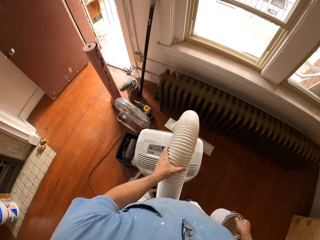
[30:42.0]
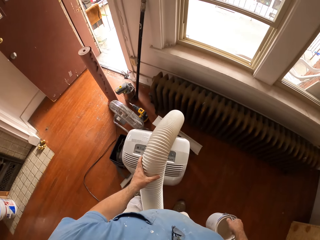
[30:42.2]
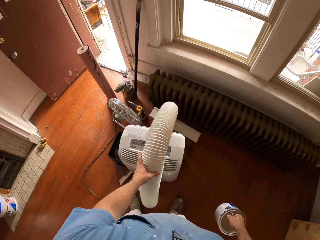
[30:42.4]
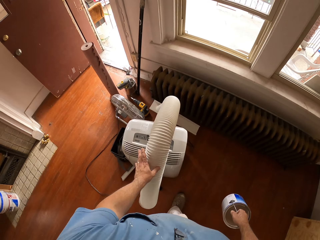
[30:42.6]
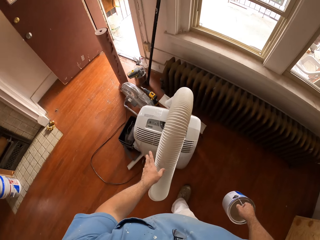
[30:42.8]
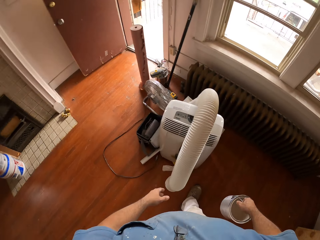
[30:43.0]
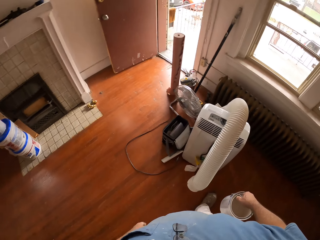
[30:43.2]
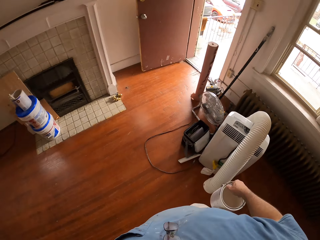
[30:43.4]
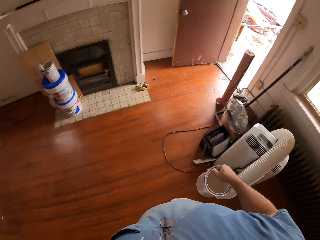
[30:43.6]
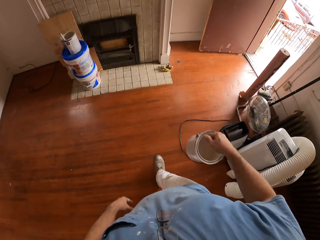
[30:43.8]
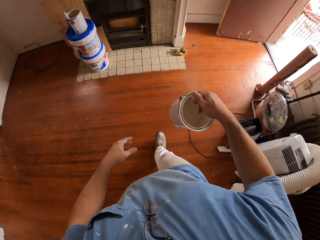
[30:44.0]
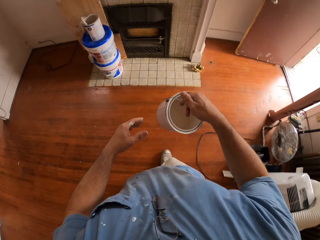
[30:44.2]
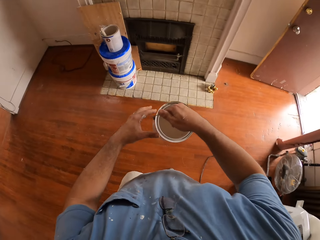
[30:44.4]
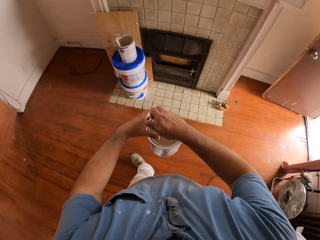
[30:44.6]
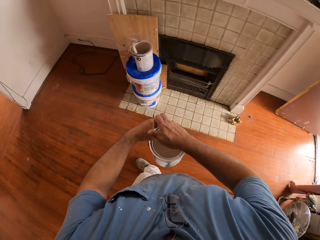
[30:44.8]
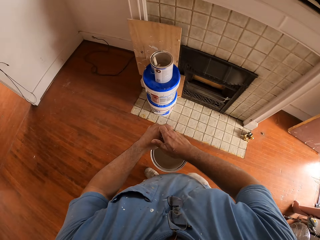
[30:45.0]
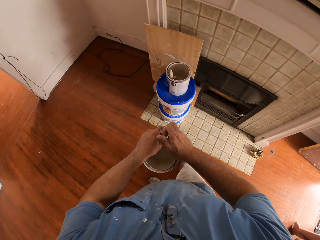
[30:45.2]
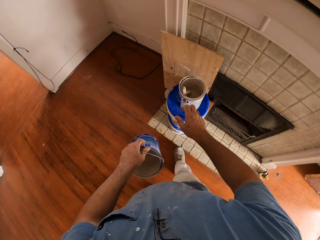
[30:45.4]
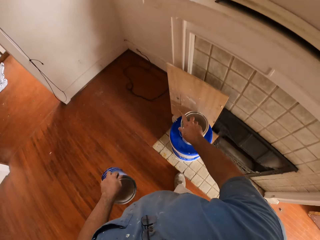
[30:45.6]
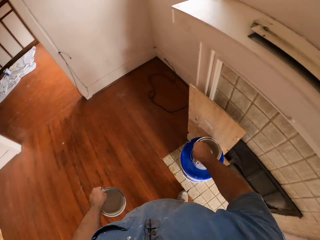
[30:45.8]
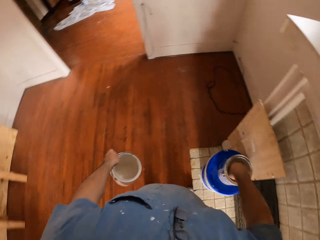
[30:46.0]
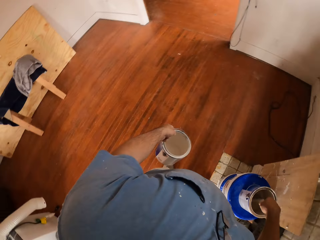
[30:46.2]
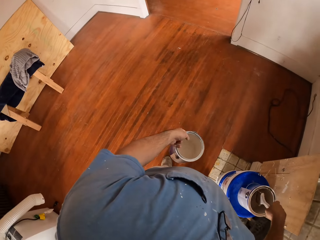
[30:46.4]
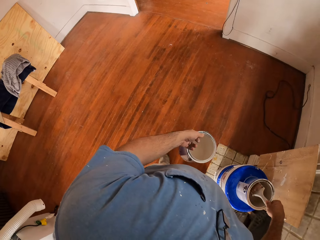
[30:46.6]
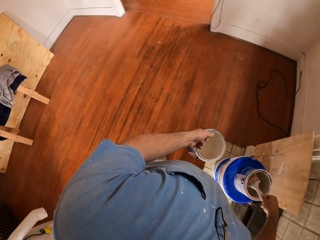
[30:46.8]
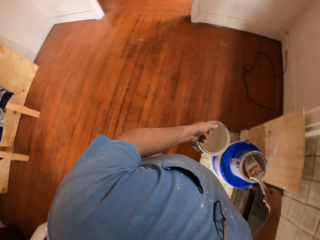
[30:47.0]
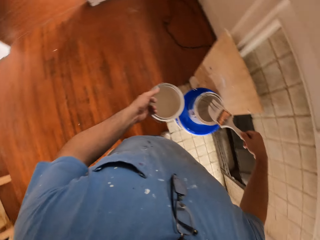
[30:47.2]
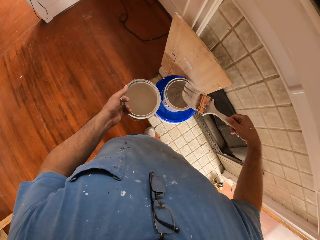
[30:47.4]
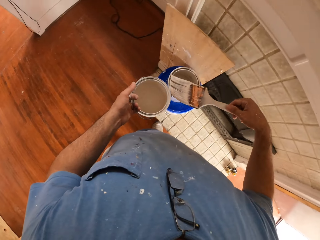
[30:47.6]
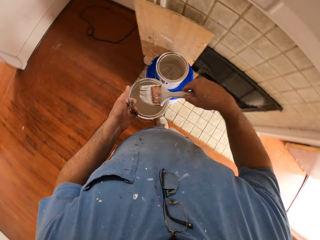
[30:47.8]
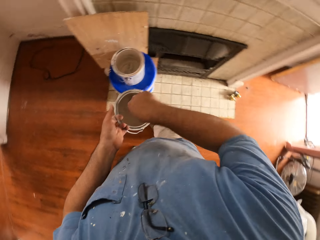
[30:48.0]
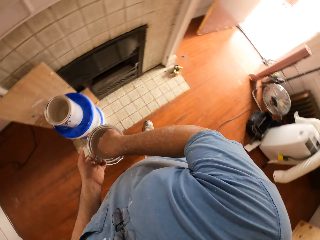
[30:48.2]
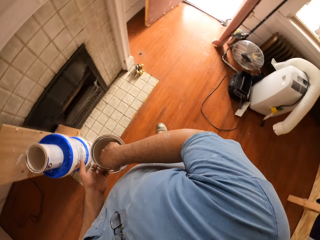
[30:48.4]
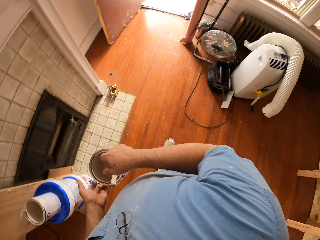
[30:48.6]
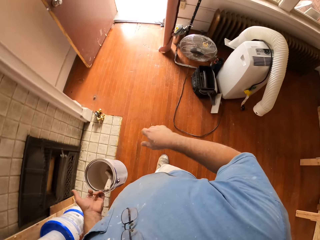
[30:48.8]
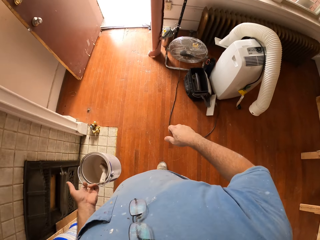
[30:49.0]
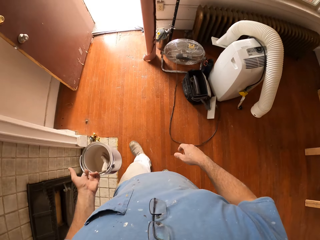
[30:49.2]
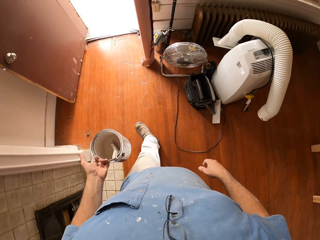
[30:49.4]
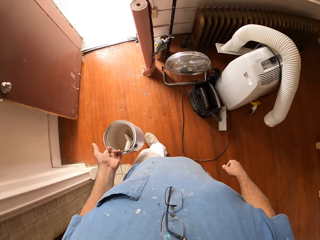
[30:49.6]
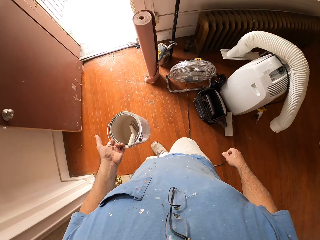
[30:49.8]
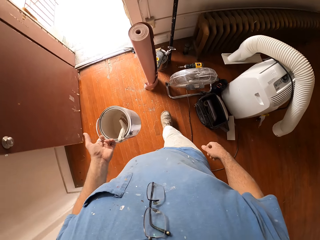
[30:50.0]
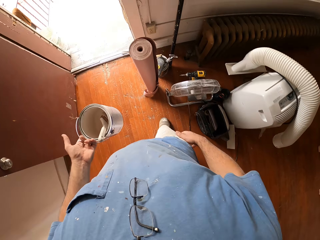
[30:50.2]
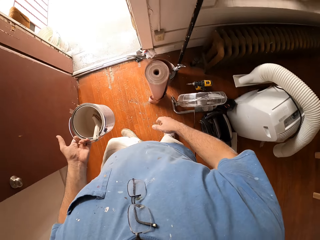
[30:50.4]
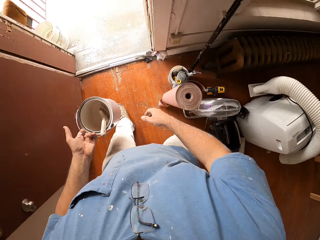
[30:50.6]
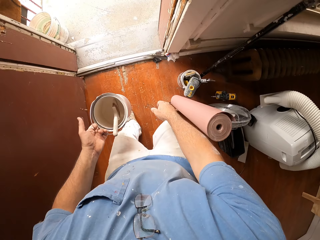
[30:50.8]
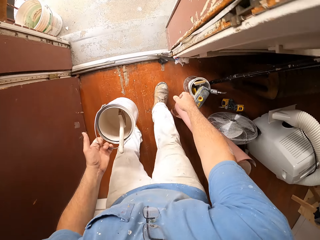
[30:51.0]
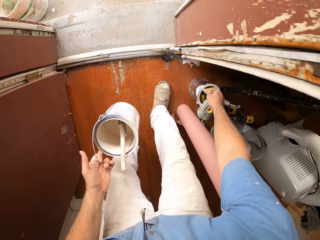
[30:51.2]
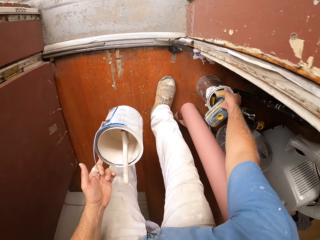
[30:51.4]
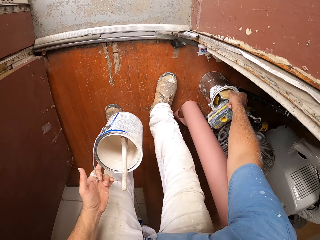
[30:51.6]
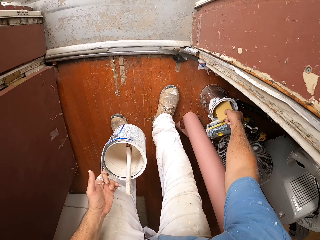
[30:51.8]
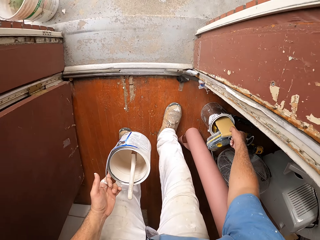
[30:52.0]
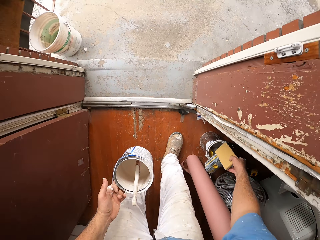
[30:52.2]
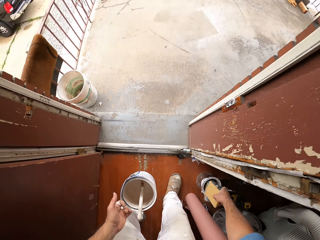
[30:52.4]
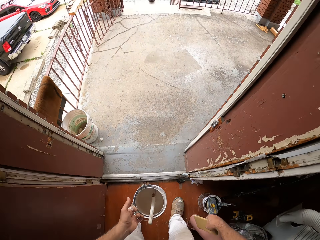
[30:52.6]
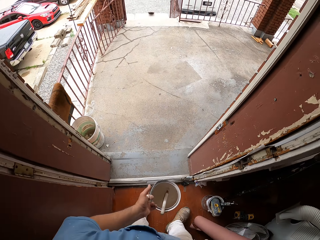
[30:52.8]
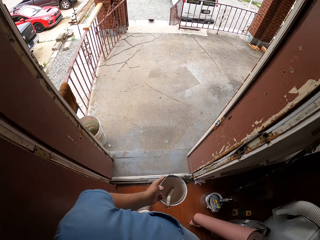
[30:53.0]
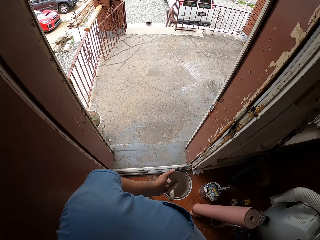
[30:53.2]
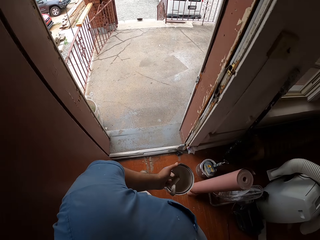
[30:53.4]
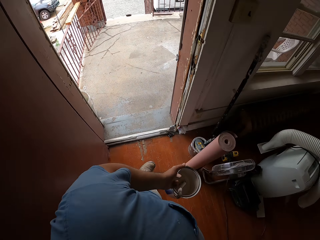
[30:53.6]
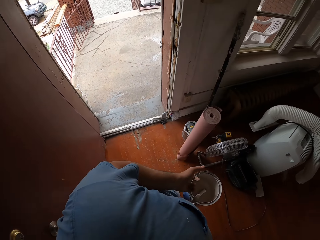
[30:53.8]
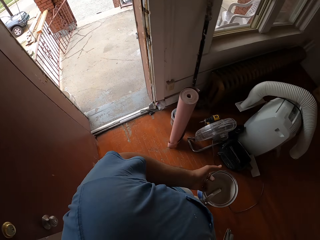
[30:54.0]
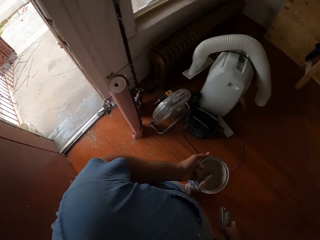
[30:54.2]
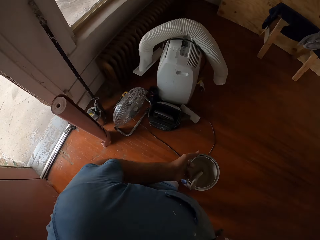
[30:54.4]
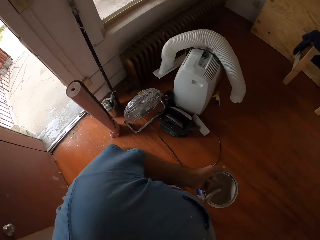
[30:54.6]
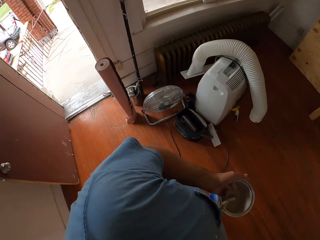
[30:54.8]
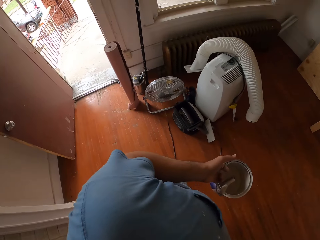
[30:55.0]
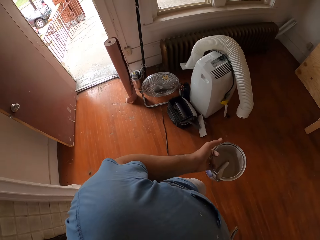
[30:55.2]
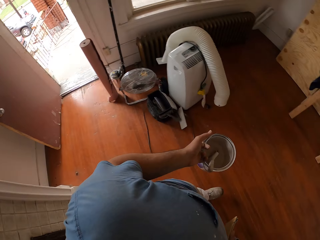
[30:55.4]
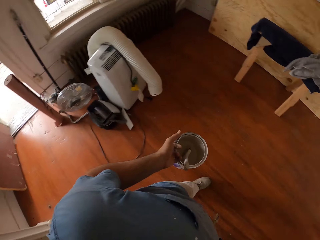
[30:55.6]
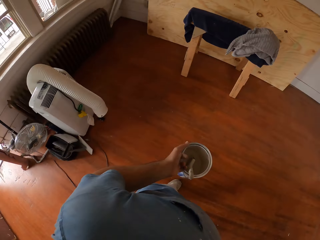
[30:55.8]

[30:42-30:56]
The camera wearer walks on the floor. He picks up the brush in the paint can on the paint bucket in the room. He stands on the floor. He puts the brush in the paint can in his left hand, and walks towards the entrance of the room. He picks up a clamp sandpaper from a can at the entrance of the room, and walks to a corner in the room.

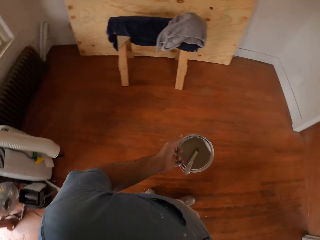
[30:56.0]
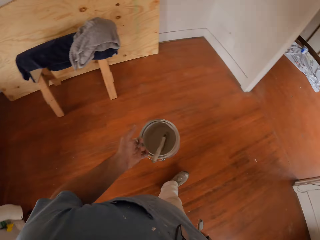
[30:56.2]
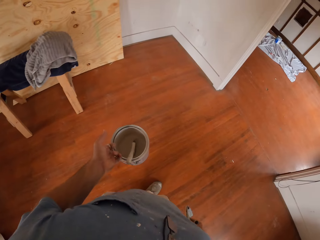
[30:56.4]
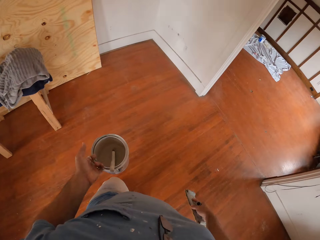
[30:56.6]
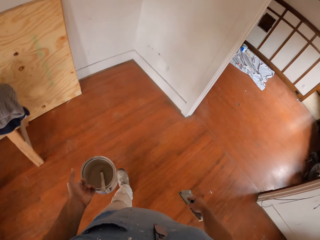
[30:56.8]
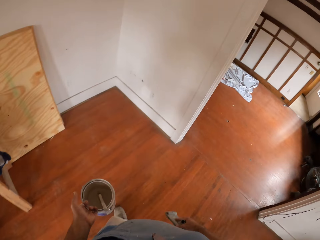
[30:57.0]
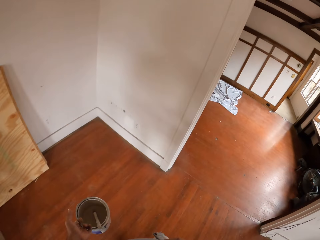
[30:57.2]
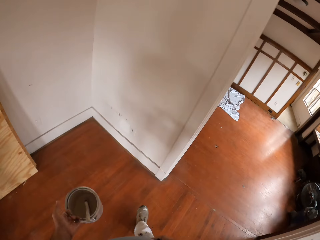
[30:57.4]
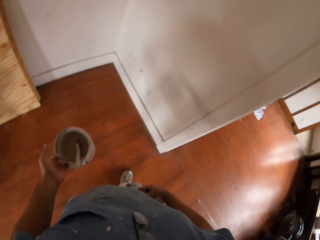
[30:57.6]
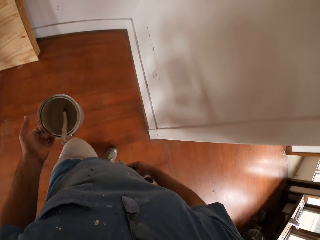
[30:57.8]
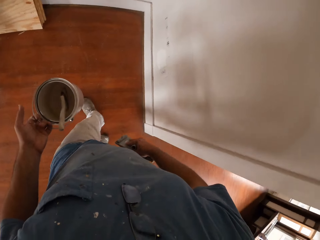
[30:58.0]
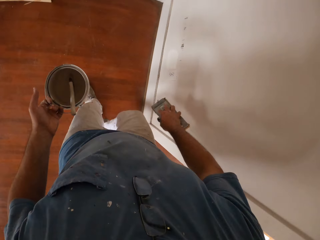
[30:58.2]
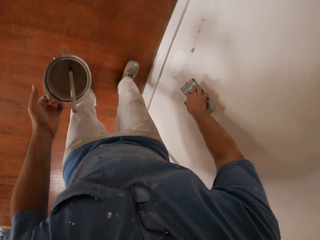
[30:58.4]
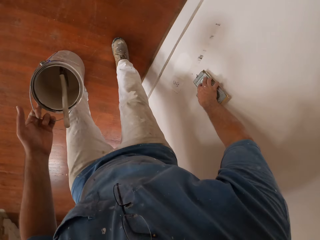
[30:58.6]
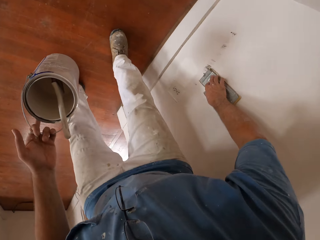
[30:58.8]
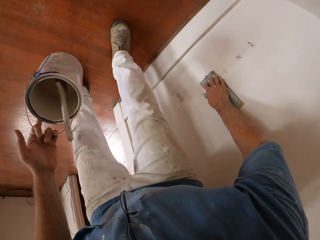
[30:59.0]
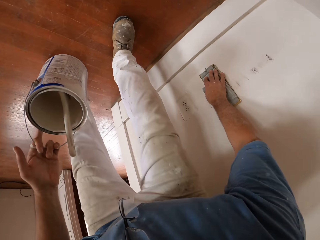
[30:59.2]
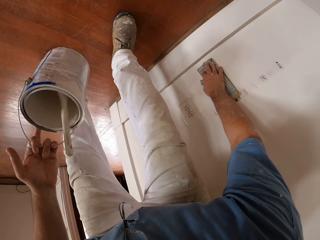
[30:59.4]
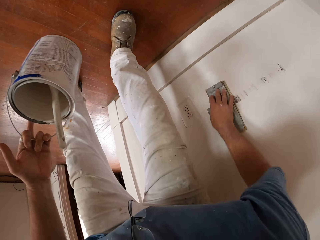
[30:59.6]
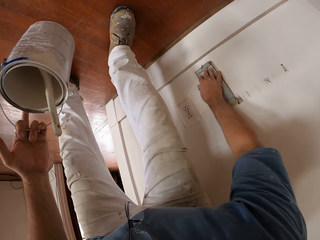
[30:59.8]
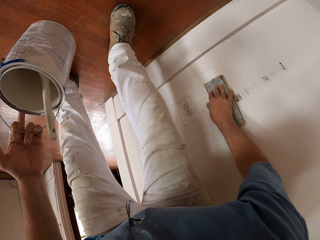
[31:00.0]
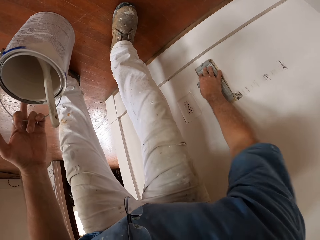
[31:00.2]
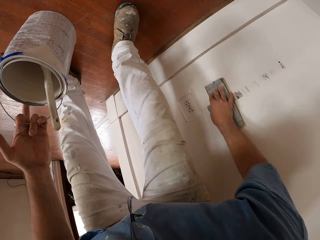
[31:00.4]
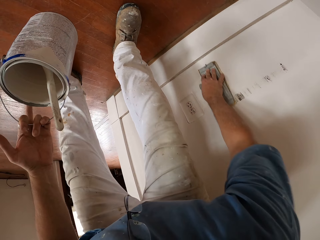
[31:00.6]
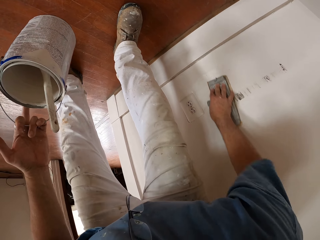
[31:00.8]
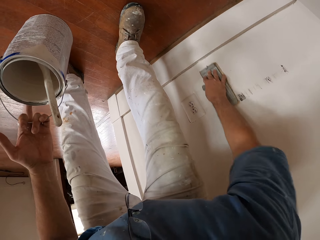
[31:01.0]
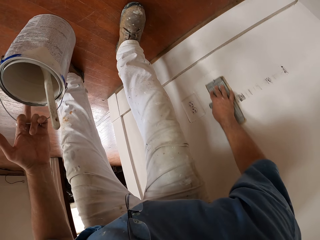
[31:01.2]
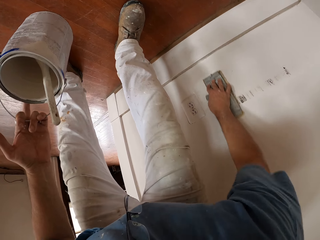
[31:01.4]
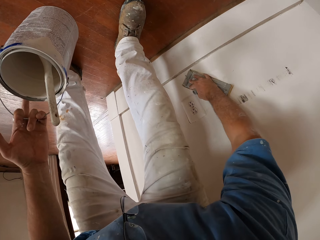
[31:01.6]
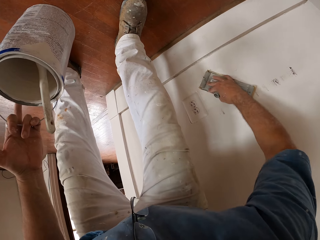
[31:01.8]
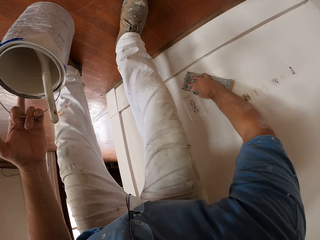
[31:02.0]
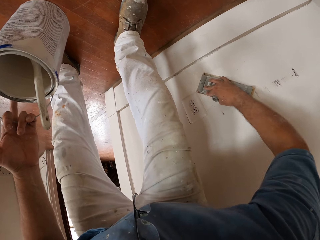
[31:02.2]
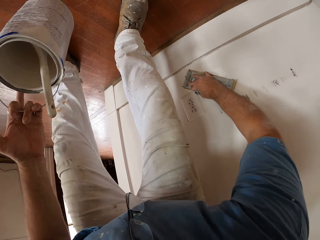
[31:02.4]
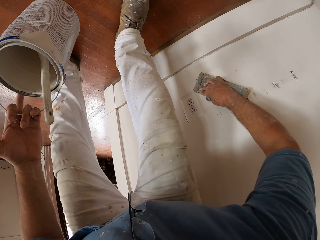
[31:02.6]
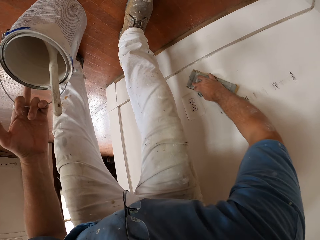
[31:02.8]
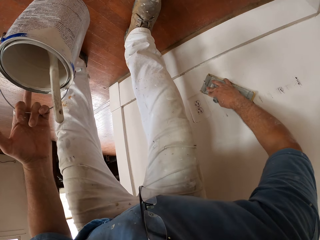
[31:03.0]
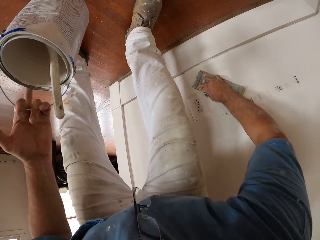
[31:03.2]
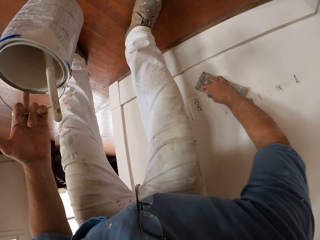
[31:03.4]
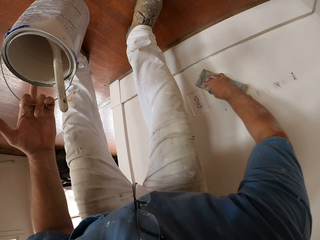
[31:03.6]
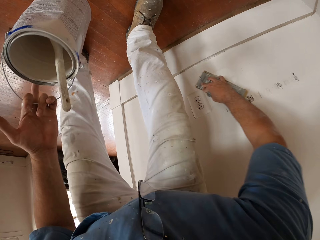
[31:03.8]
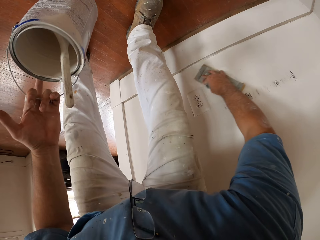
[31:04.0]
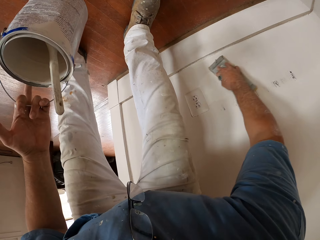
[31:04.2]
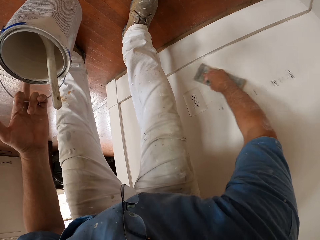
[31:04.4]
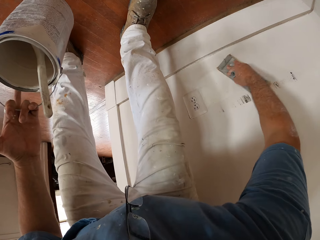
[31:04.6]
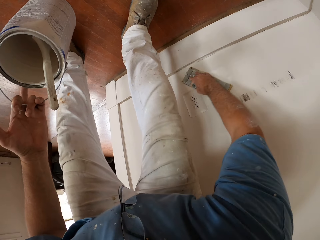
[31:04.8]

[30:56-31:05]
The camera wearer sandpapers the wall before him.
